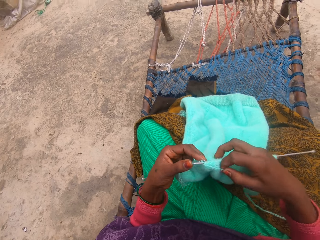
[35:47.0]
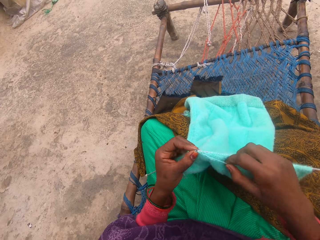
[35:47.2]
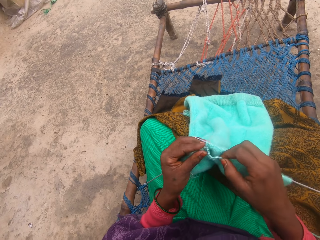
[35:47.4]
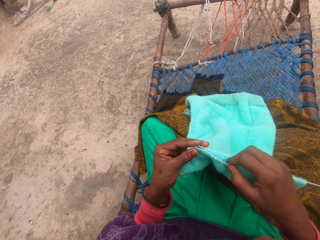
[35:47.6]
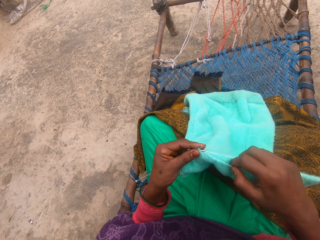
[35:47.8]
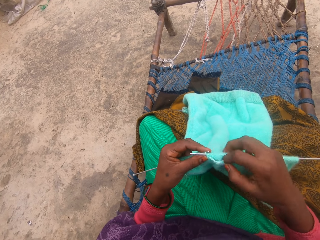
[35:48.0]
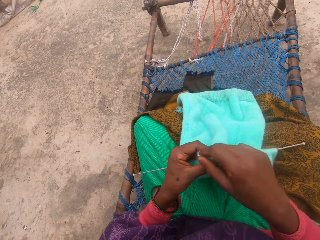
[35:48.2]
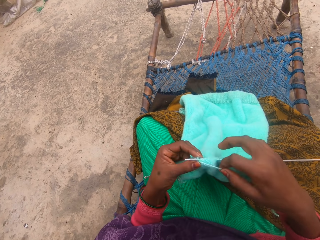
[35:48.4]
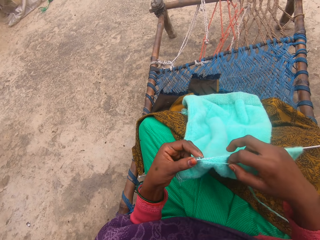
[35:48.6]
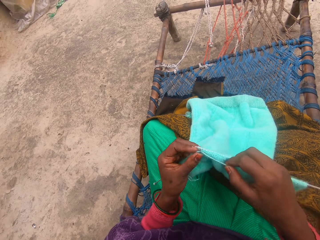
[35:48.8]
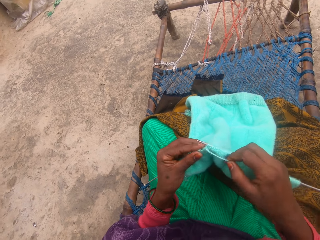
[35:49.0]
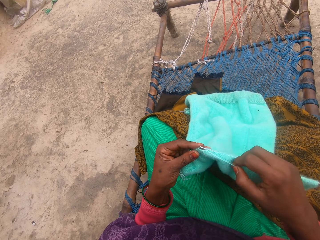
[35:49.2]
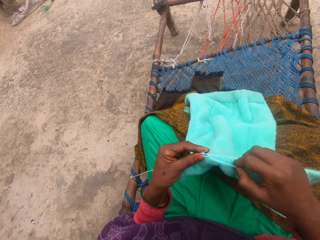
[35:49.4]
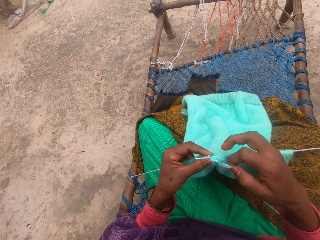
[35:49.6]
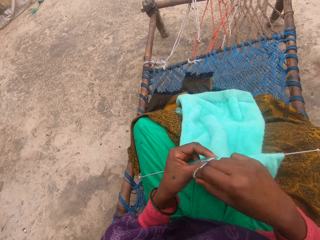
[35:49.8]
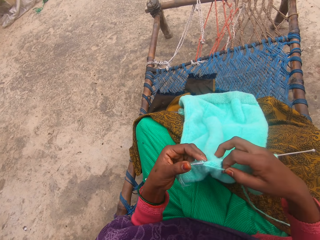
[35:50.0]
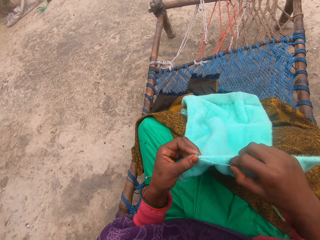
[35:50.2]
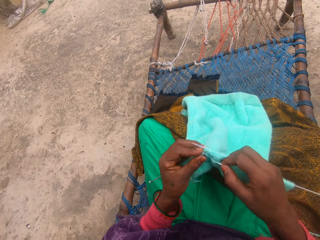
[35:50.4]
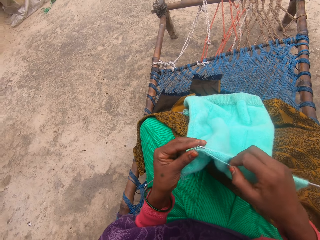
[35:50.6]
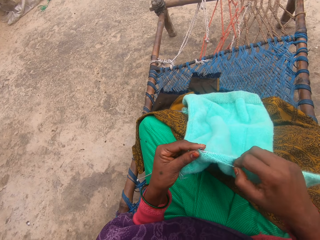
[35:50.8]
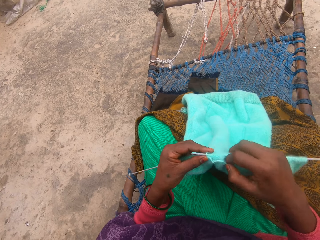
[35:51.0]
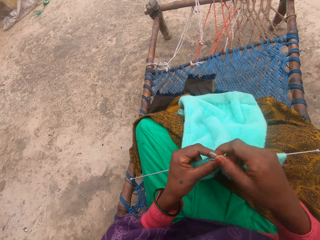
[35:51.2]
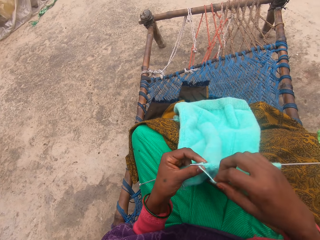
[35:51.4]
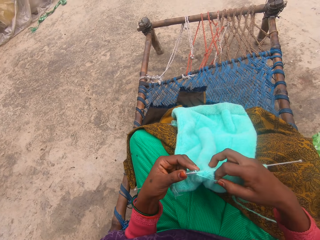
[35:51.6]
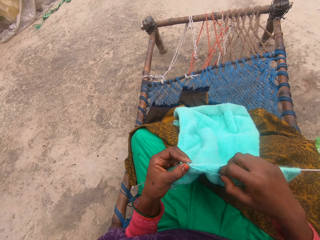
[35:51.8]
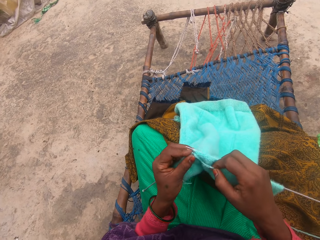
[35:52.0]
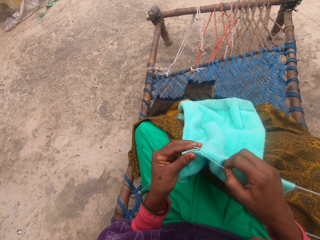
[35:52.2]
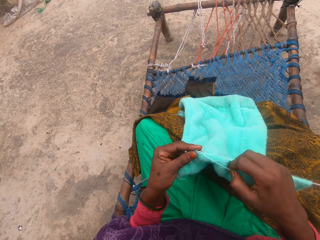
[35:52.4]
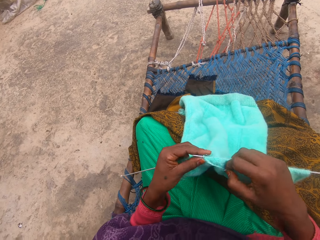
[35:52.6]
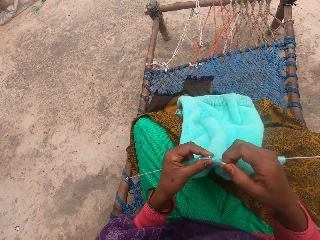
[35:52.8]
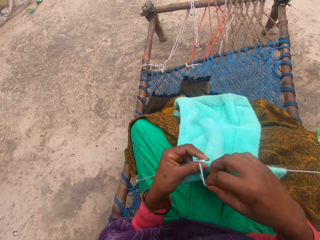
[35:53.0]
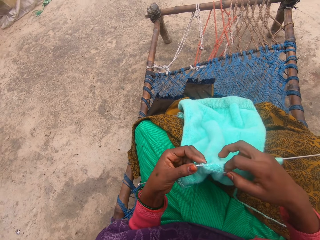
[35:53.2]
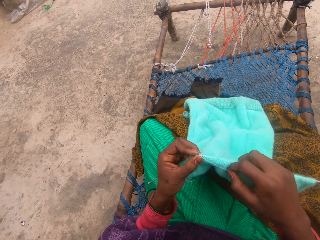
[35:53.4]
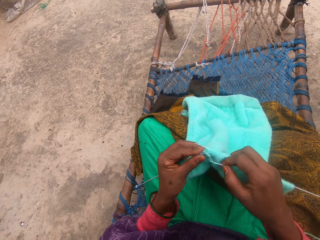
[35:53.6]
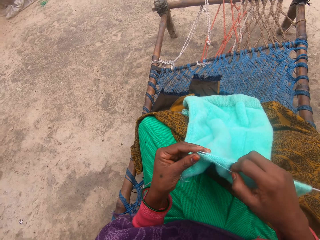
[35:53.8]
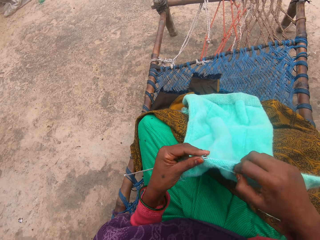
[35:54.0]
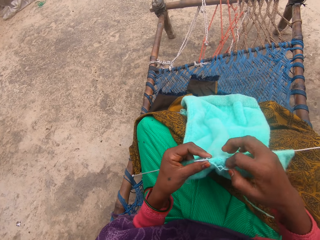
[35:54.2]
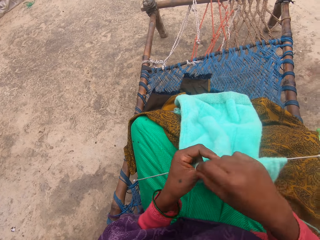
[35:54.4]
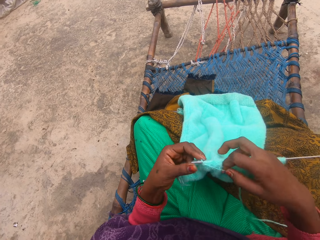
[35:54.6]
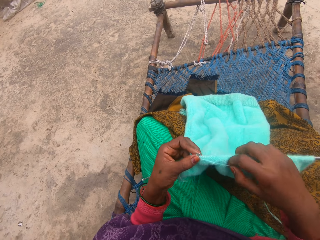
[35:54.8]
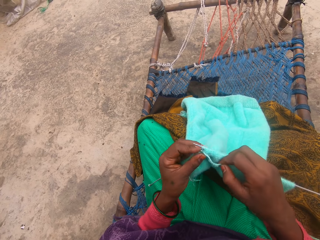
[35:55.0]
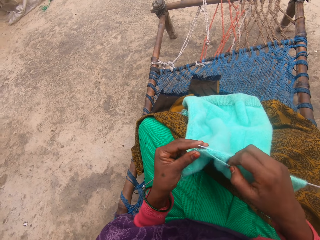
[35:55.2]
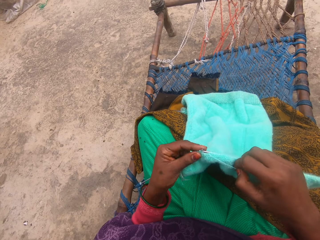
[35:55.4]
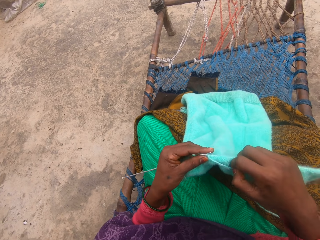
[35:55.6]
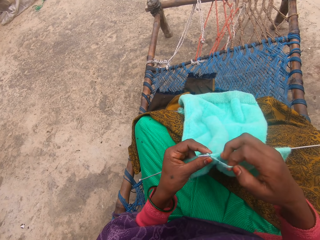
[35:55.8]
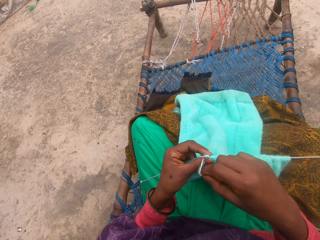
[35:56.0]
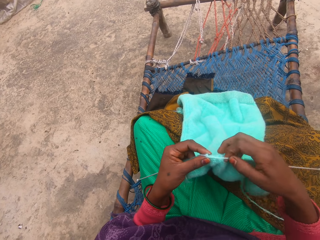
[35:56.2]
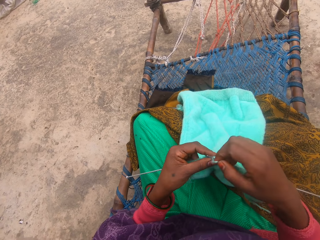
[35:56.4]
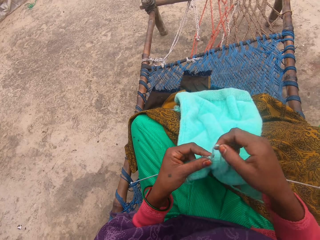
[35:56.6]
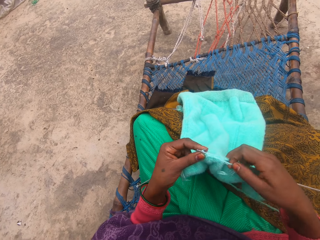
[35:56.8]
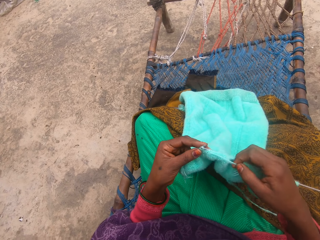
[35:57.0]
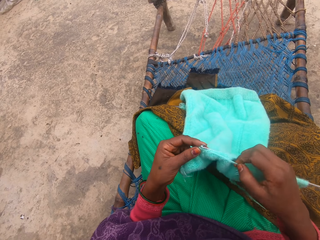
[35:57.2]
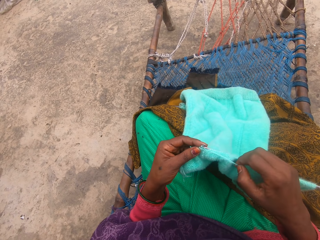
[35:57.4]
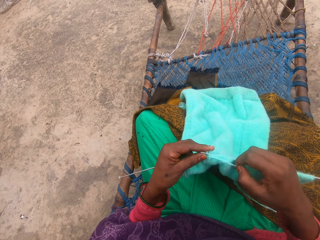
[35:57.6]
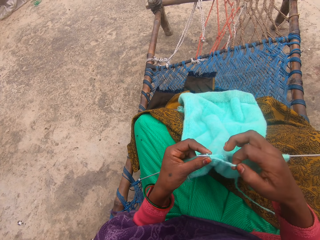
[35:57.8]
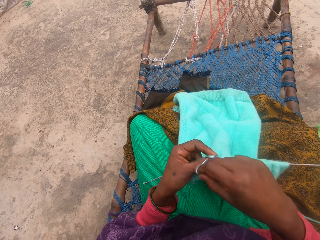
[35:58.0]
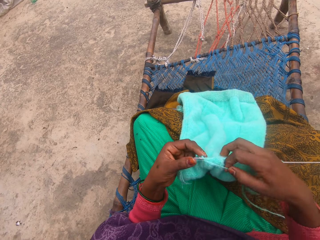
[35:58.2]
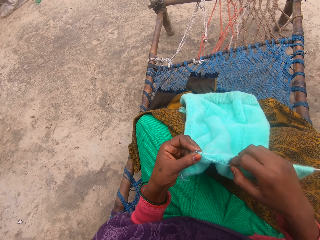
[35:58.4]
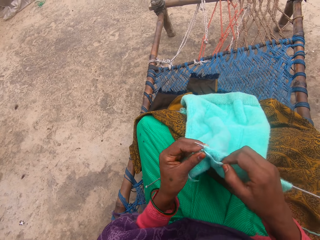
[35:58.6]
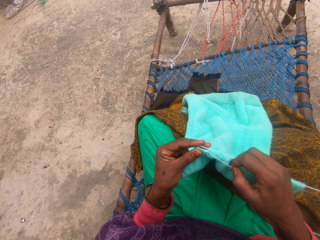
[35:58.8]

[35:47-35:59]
The camera wearer knits the material.

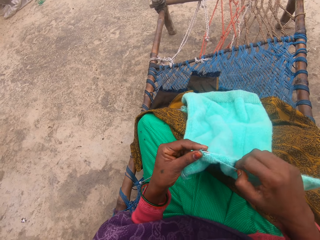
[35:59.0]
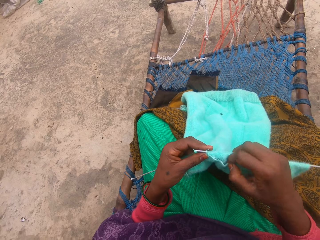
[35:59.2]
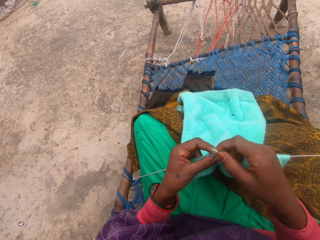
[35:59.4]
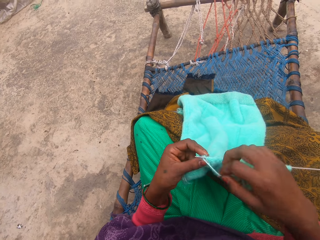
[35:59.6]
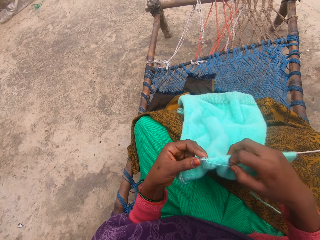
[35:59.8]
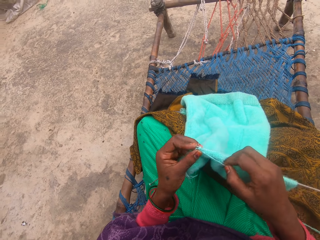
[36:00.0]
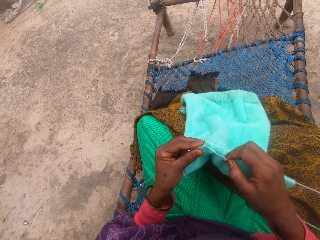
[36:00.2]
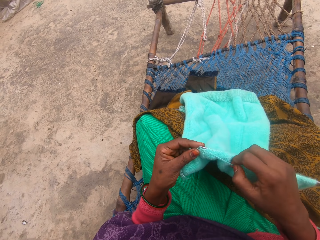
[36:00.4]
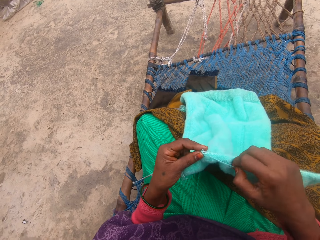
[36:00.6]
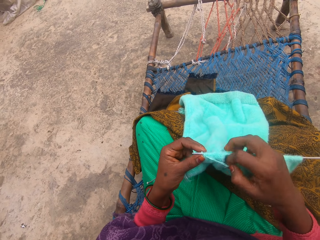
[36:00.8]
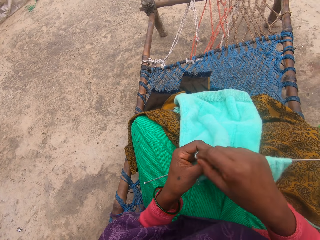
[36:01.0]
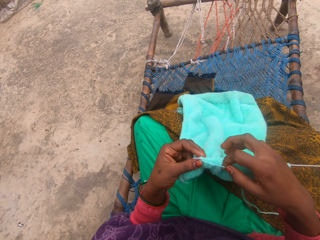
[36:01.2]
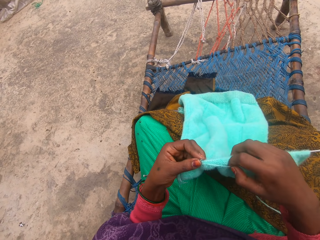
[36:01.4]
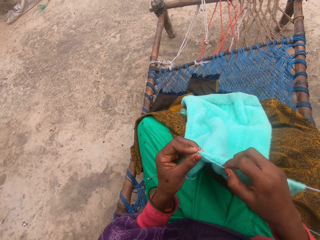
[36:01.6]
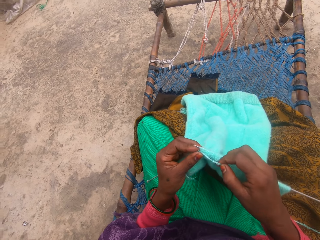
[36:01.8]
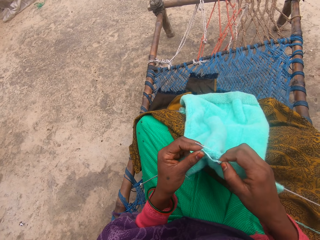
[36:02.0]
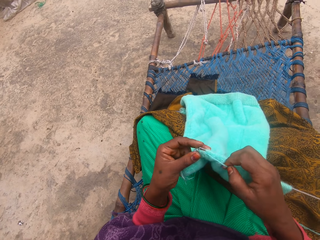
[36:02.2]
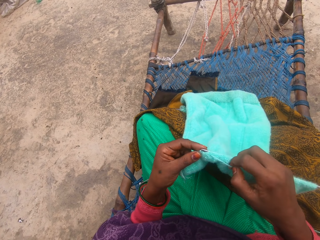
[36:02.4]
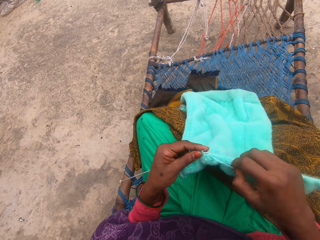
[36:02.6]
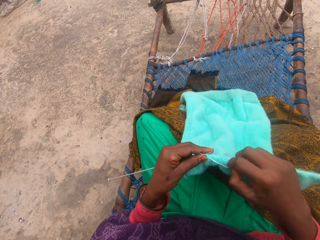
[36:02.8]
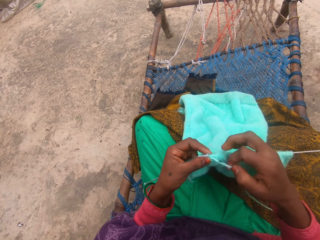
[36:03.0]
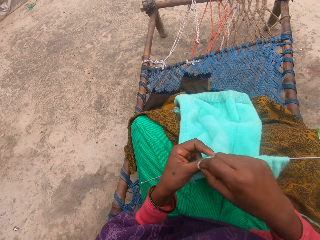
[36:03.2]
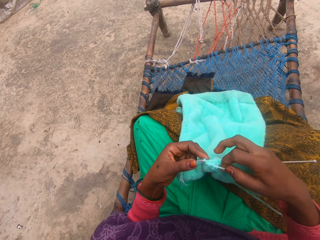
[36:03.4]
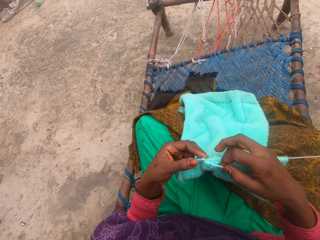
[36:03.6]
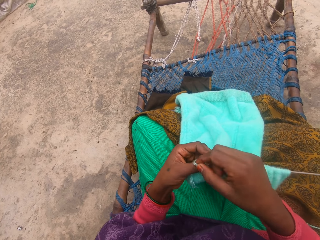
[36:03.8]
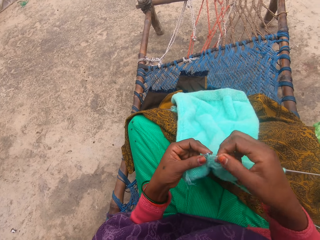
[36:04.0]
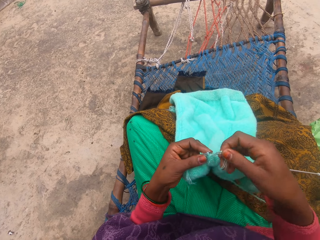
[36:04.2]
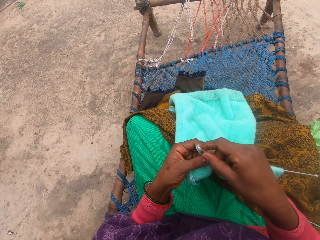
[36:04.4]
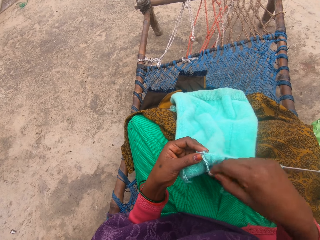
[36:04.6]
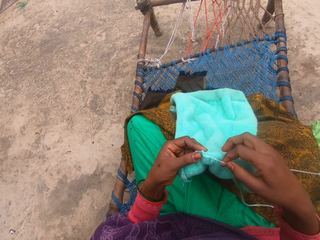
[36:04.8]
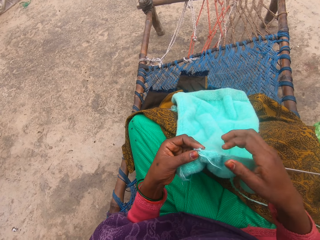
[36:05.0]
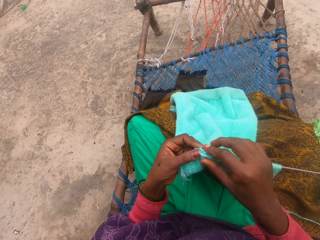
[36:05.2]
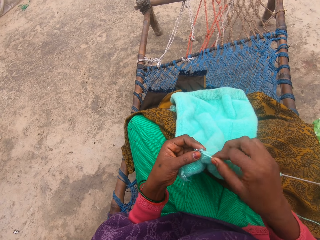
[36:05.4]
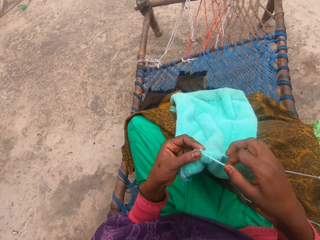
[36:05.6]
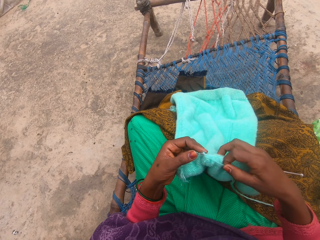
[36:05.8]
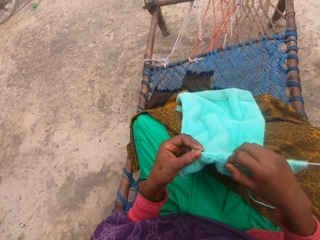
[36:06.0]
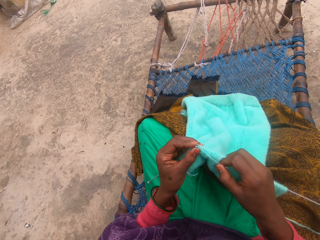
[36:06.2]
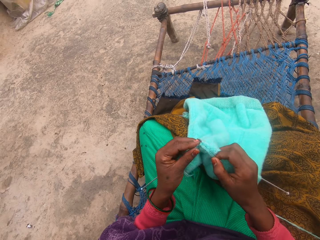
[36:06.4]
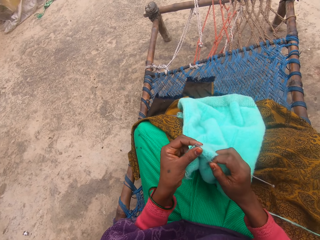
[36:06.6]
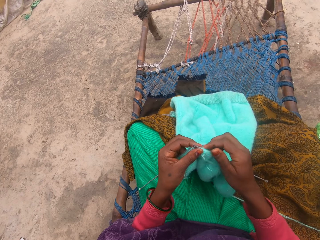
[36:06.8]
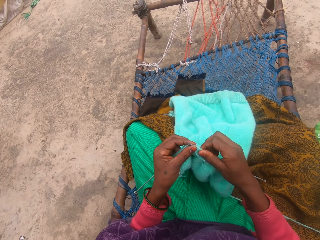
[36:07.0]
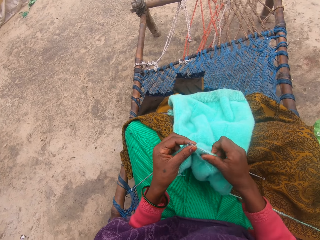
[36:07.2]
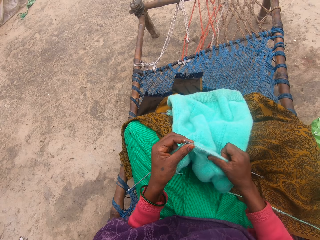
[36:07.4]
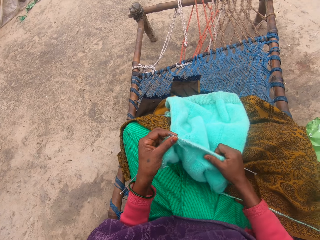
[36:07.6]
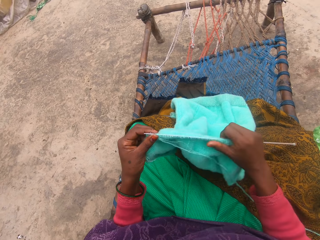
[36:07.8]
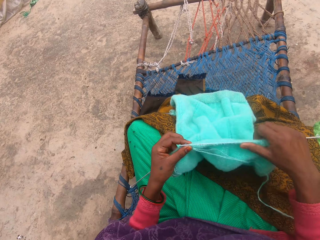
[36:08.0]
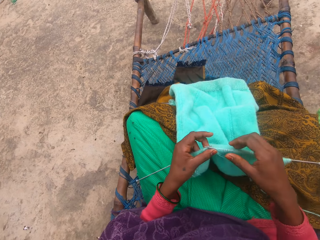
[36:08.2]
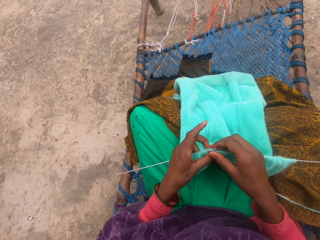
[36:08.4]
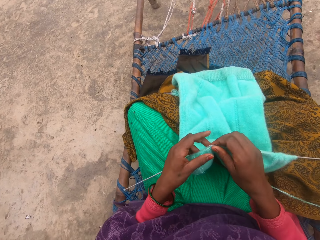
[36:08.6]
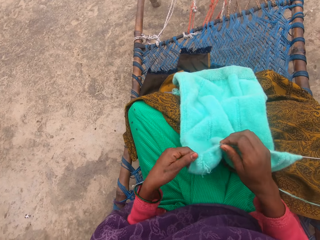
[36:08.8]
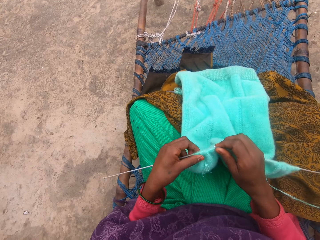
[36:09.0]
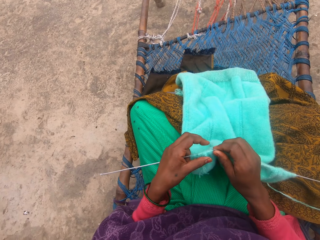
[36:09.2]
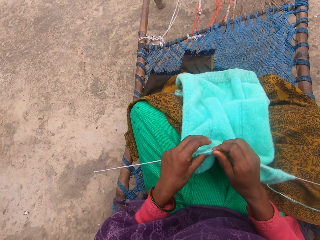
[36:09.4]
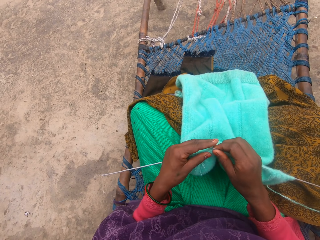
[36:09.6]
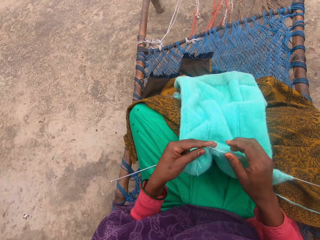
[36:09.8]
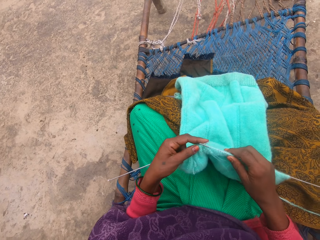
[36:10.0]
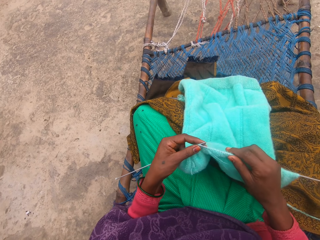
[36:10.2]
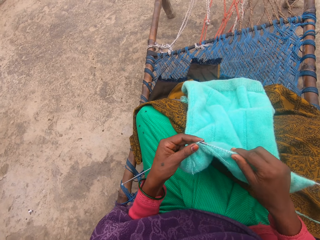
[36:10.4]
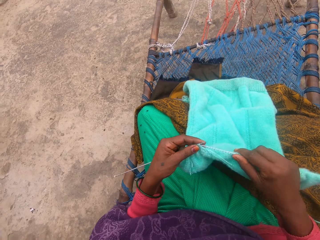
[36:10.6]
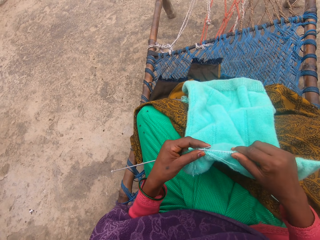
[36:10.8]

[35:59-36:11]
The camera wearer adjusts the material. They pull the piece of cloth over the needle.
